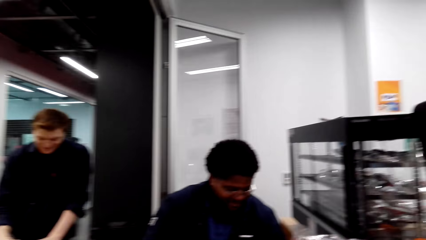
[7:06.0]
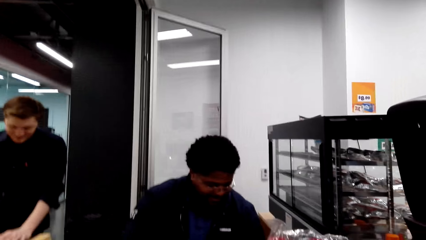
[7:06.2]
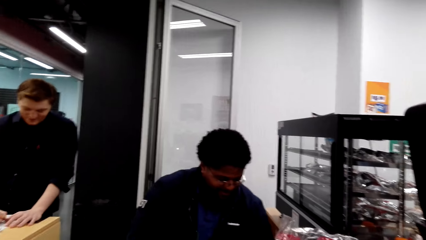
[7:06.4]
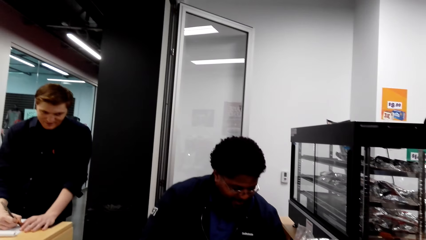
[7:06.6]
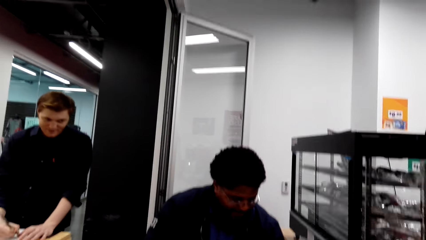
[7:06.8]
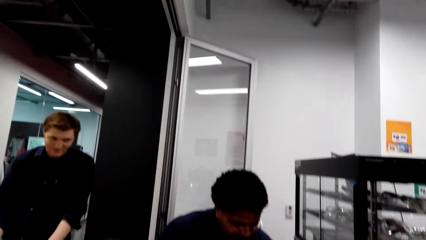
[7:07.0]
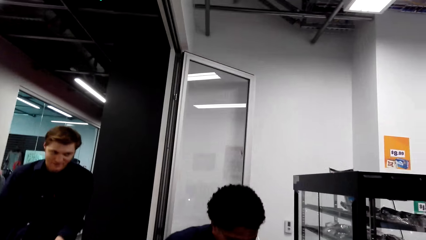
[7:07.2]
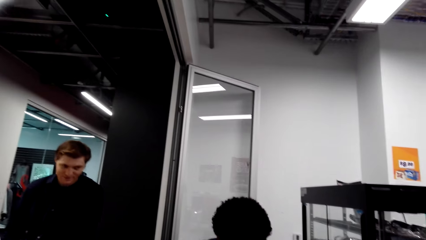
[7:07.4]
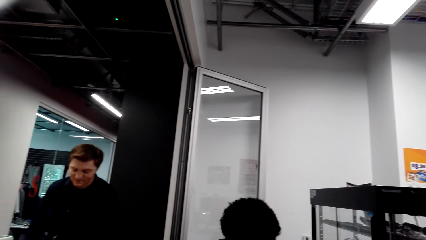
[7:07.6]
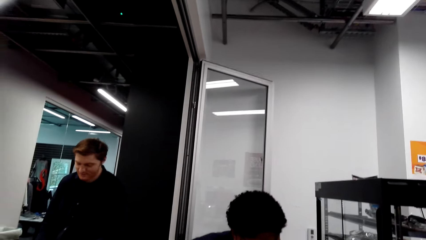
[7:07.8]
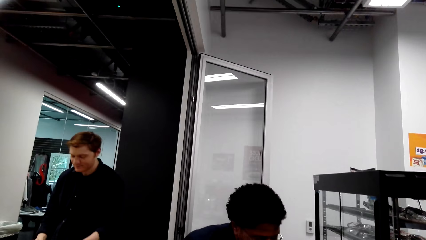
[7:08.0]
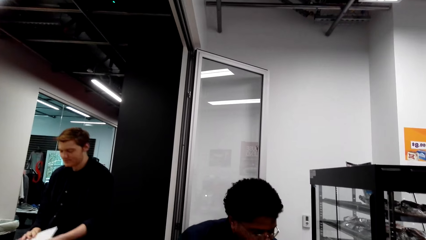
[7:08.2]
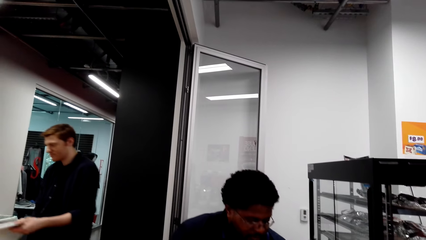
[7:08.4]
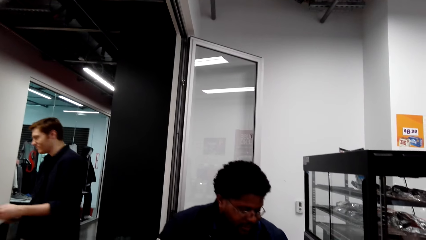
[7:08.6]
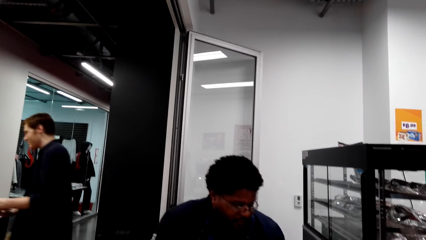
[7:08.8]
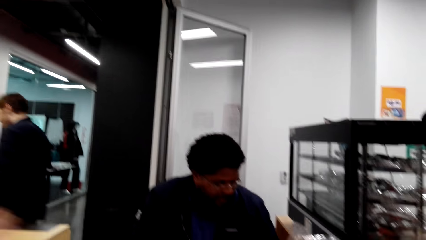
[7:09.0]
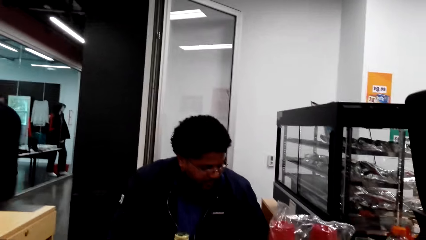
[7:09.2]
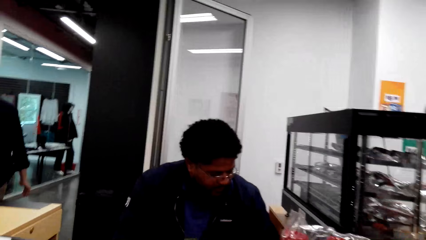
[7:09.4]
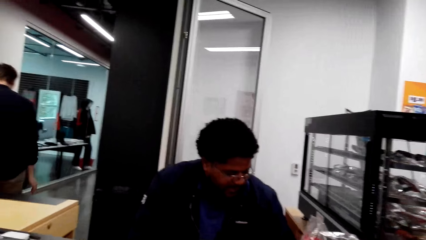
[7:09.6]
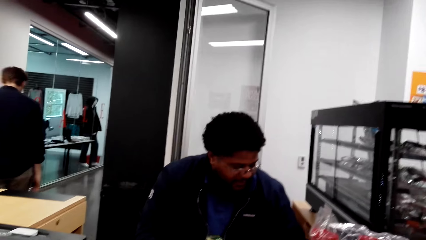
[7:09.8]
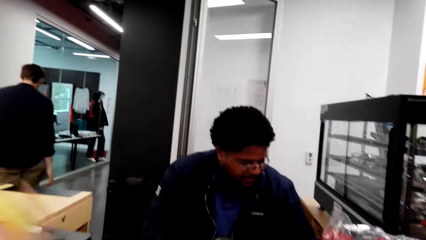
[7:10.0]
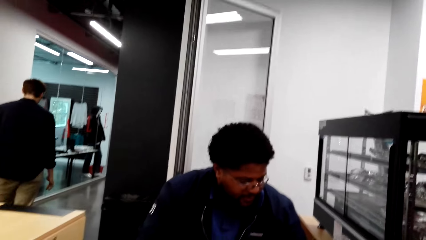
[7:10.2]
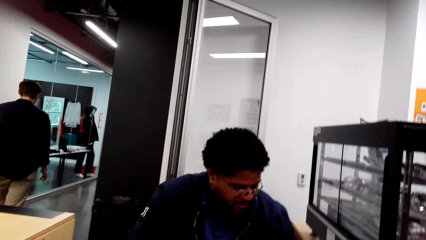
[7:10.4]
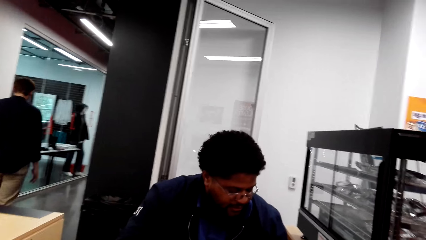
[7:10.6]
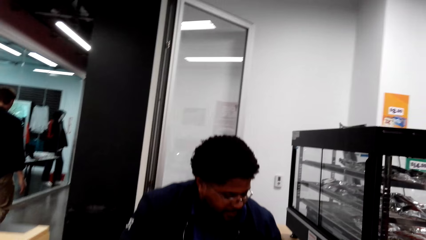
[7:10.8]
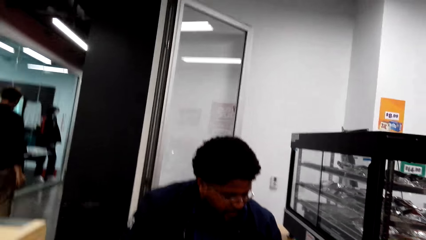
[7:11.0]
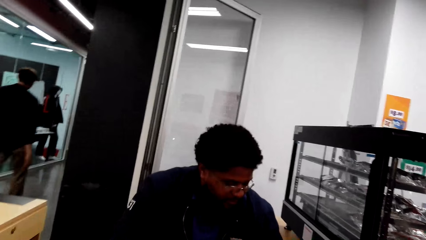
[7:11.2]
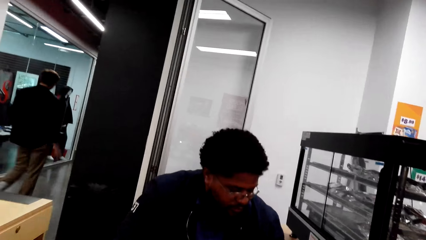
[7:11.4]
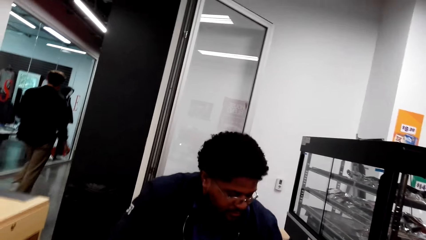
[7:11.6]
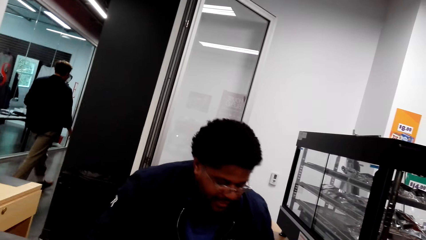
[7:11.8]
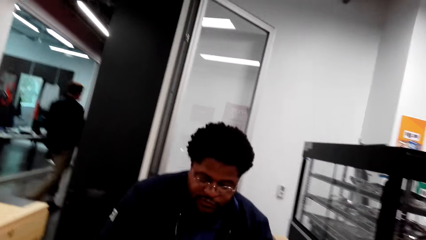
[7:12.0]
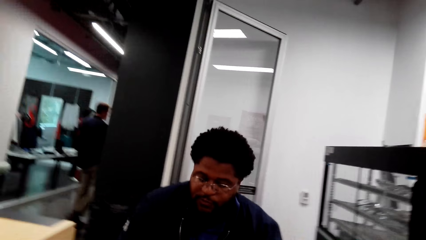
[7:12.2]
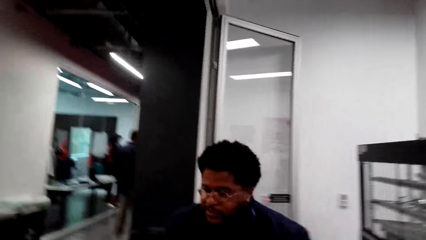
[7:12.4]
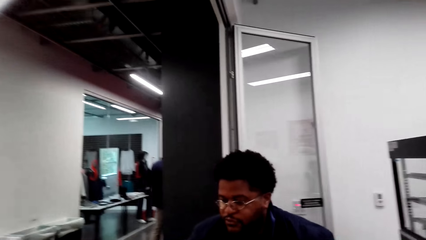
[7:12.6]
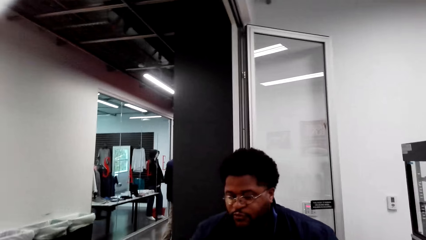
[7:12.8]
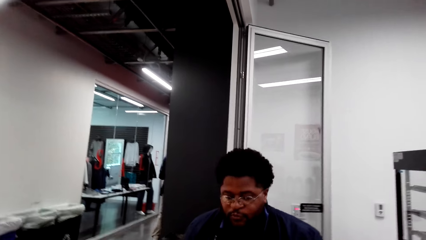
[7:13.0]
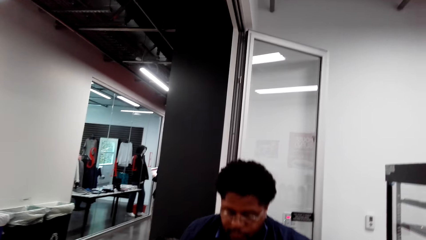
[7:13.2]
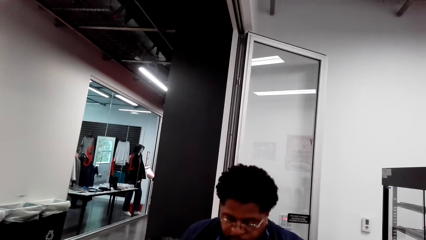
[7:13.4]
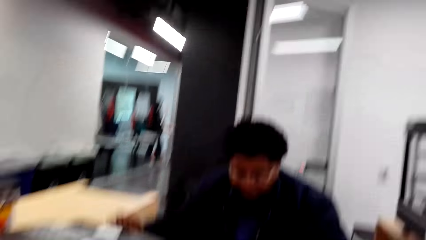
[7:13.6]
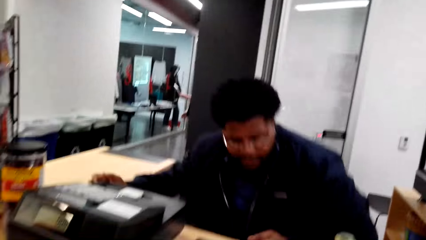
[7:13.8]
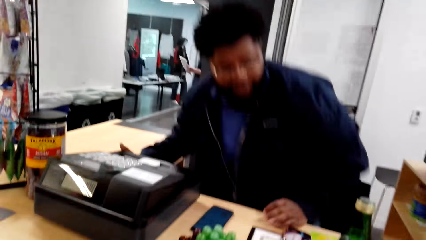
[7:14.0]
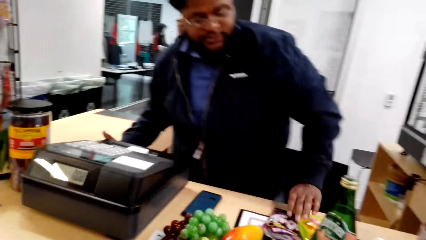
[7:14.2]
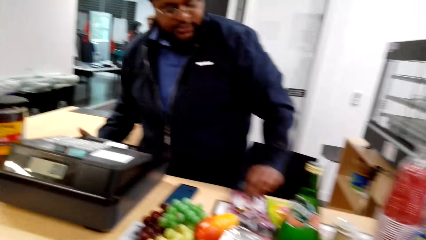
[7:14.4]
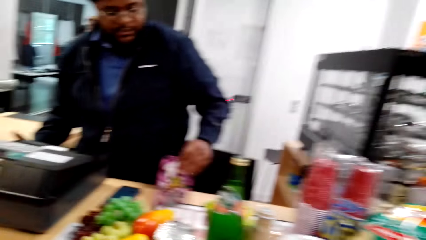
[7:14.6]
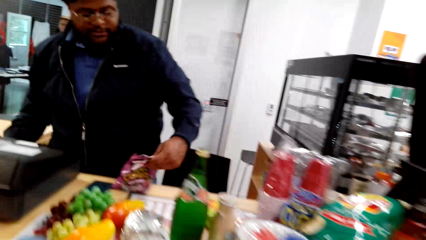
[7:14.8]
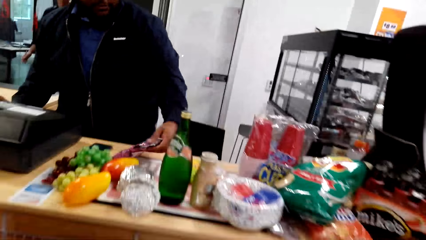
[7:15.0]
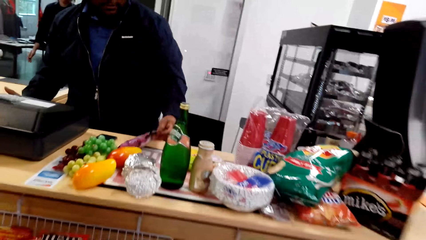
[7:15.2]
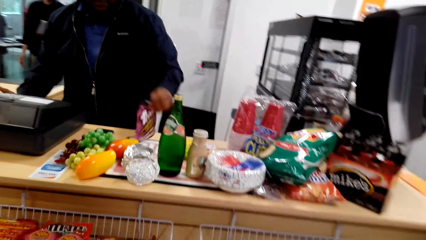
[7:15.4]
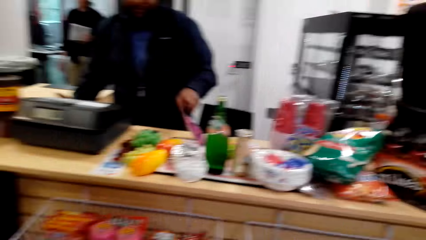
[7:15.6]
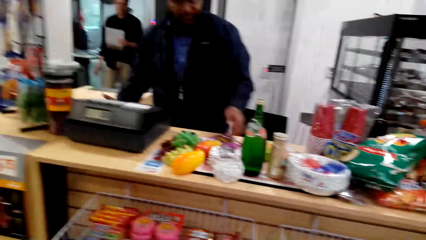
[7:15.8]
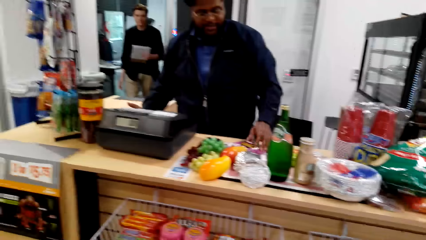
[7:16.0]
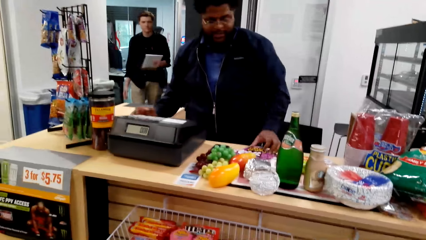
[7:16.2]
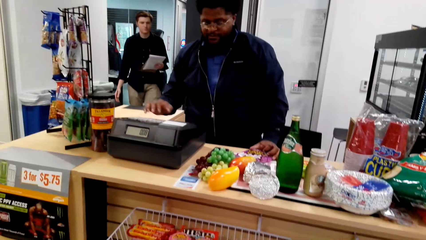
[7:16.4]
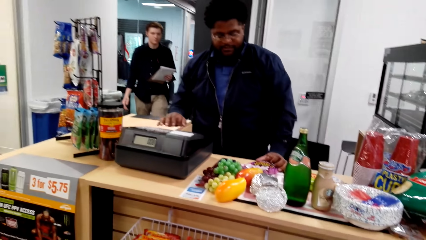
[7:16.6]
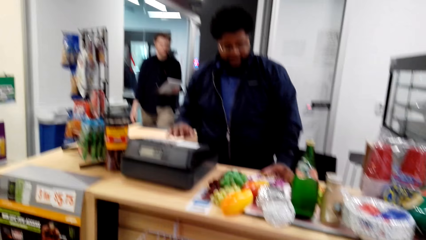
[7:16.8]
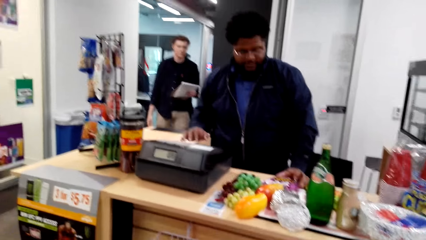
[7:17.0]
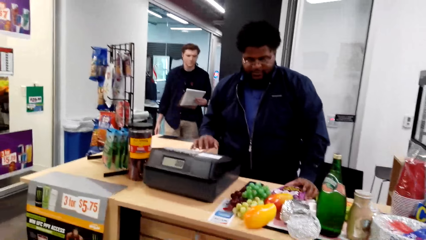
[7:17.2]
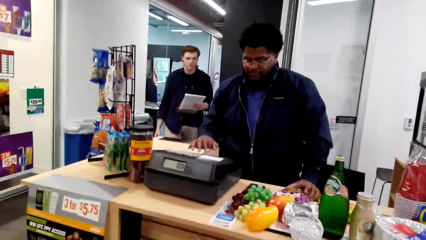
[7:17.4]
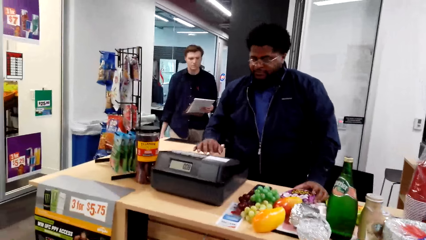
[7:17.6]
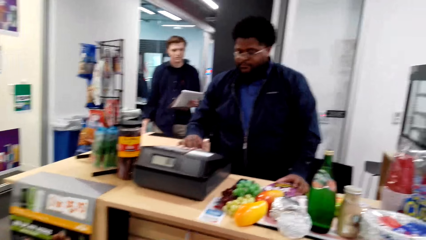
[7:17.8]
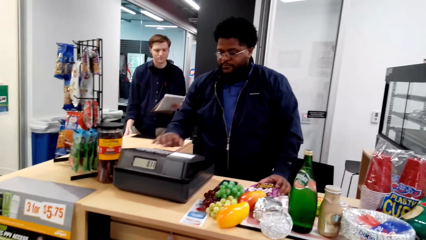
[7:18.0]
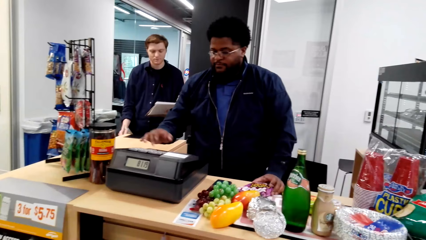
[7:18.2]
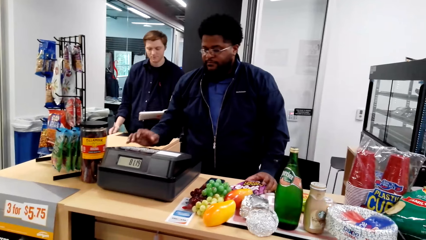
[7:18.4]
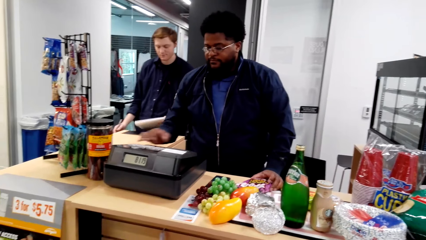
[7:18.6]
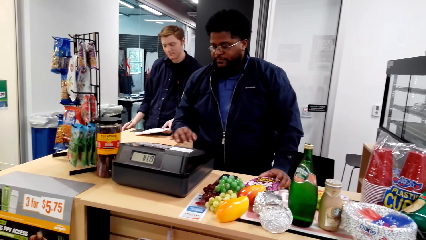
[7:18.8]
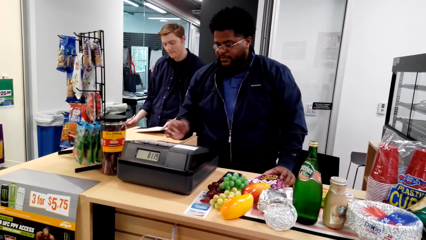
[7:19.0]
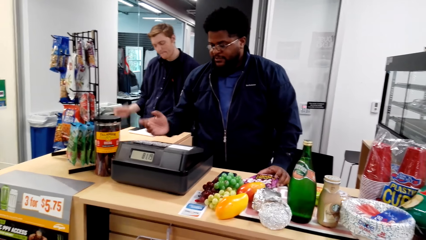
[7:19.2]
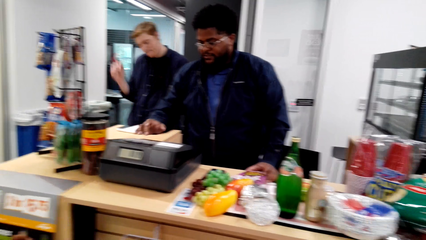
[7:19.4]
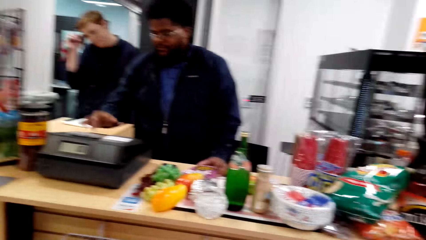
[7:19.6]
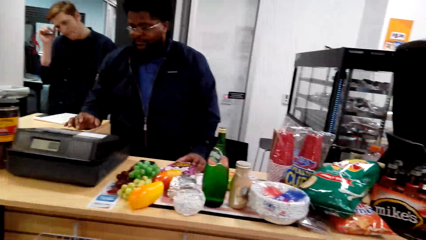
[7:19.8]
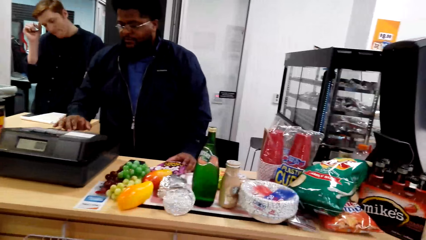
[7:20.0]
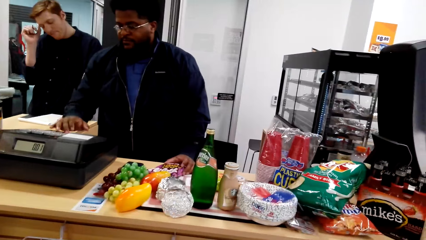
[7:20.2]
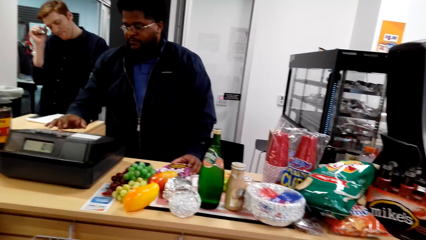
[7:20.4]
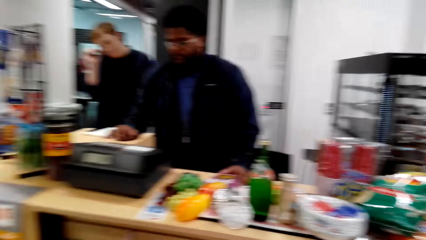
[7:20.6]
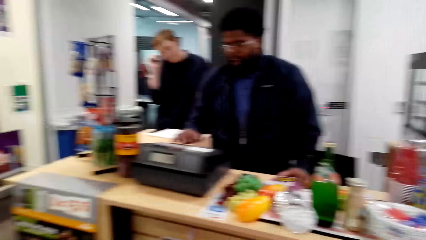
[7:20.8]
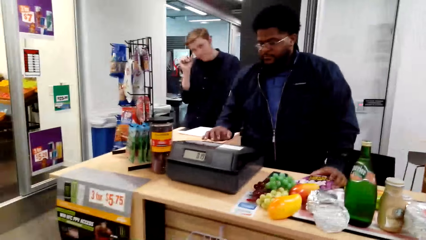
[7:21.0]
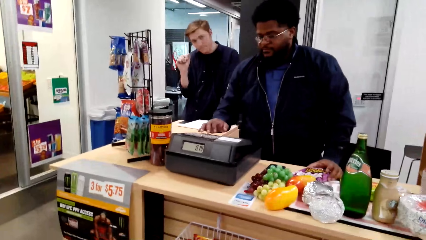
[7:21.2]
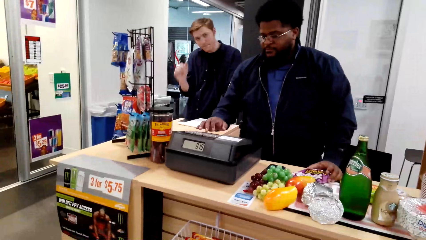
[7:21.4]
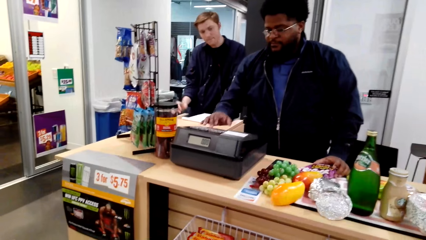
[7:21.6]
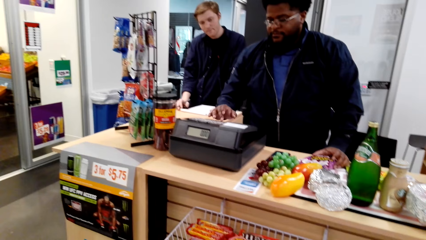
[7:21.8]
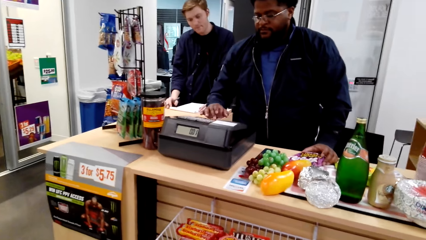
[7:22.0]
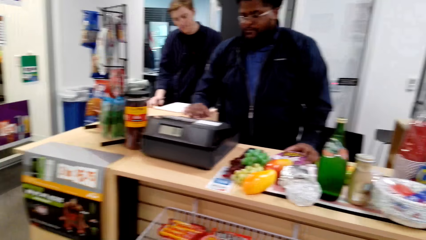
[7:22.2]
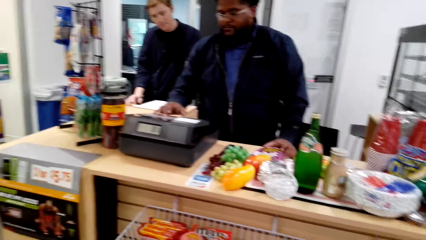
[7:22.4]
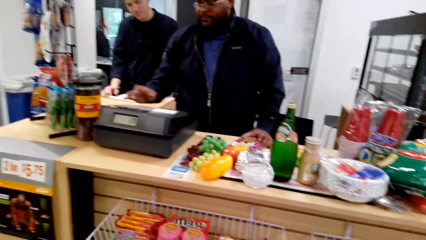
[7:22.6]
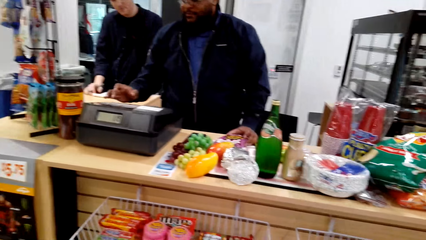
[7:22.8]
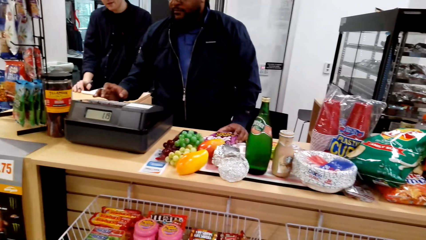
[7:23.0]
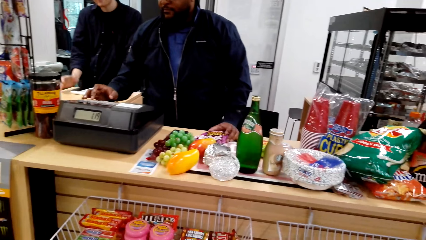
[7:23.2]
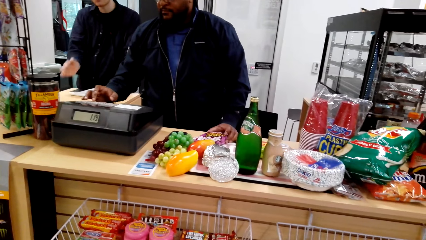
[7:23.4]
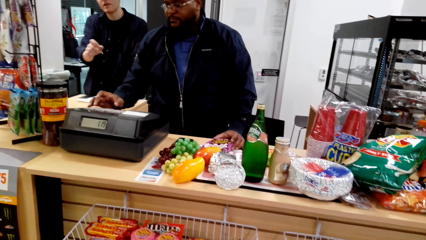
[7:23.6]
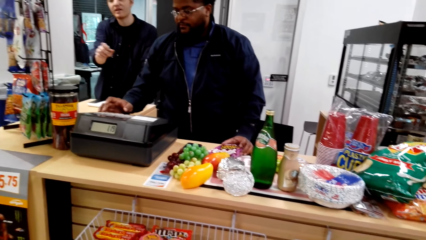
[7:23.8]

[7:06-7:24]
The camera wearer looks around the supermarket. A man converses with the camera wearer. Another man holds the Trolli Crawlers, turns the Trolli Crawlers and presses on the cash register. The camera wearer converses with the first man. A third man walks with a book on his hand and puts the book on the desk. The first man picks up the shopping on the table.
